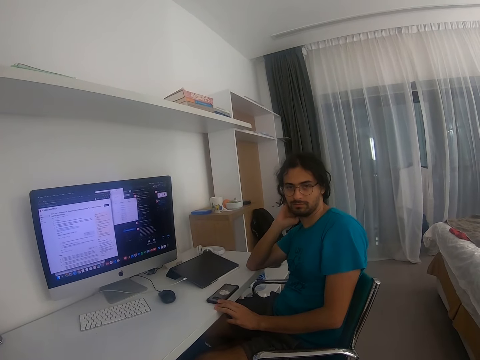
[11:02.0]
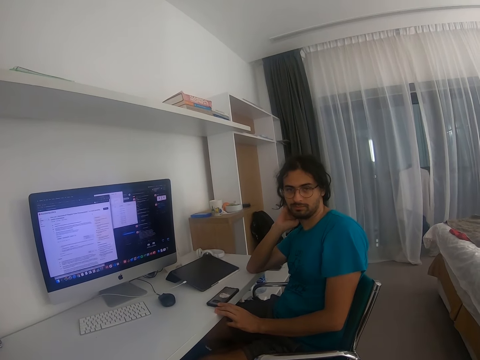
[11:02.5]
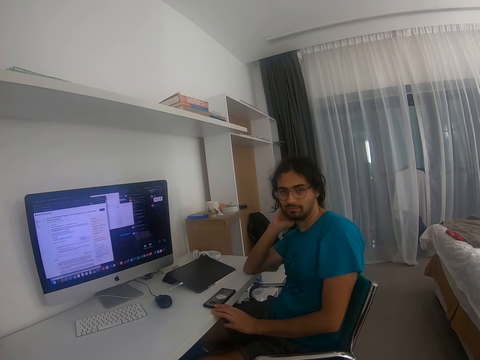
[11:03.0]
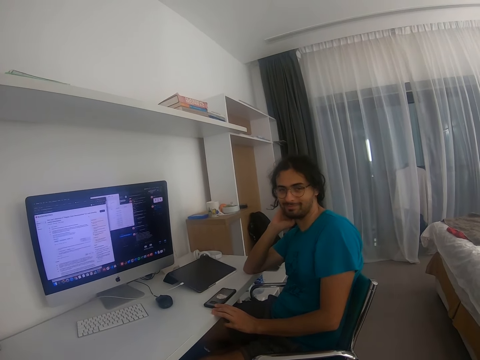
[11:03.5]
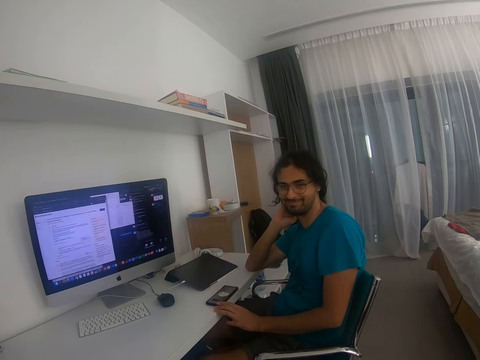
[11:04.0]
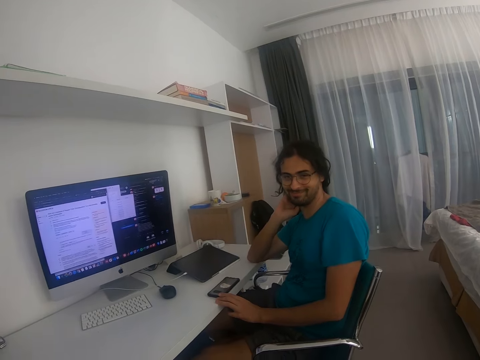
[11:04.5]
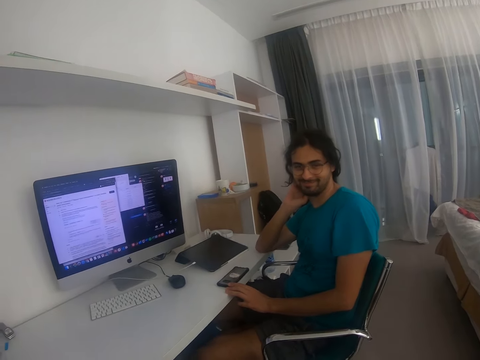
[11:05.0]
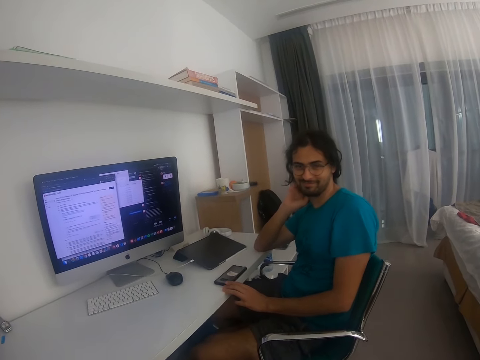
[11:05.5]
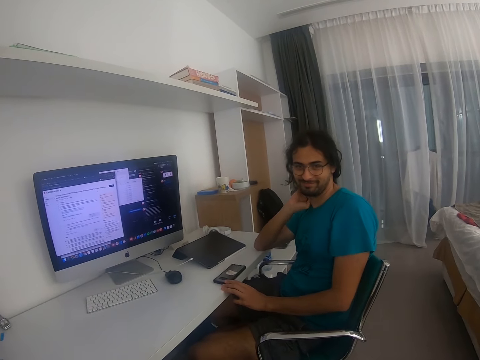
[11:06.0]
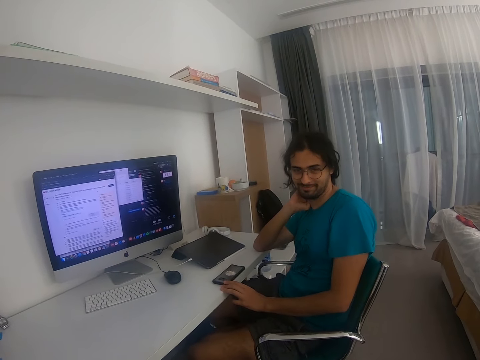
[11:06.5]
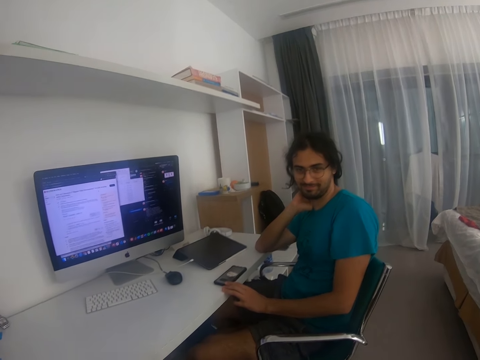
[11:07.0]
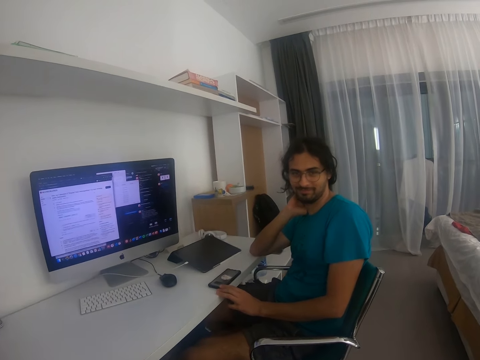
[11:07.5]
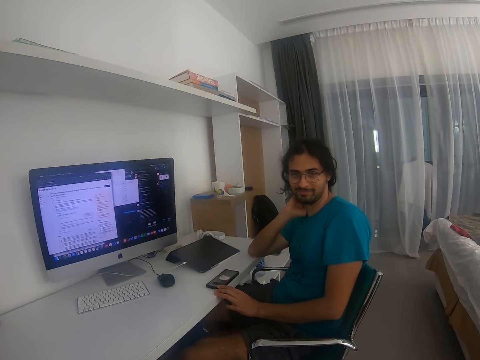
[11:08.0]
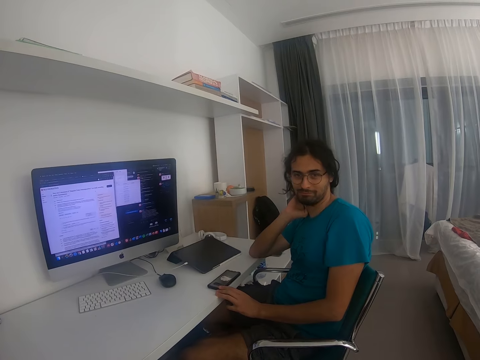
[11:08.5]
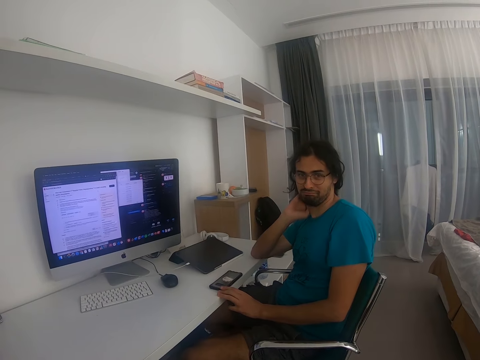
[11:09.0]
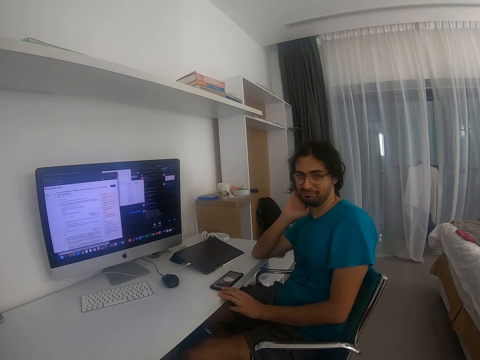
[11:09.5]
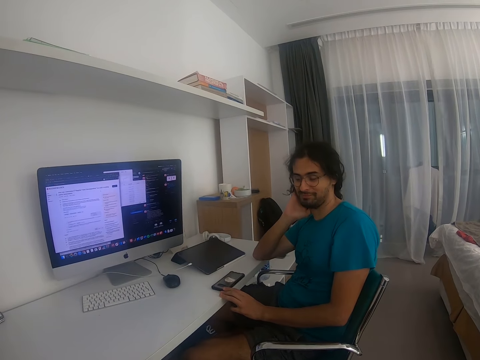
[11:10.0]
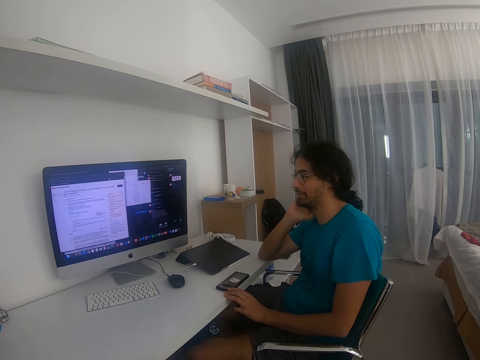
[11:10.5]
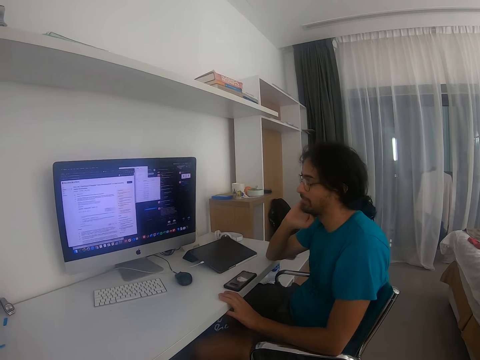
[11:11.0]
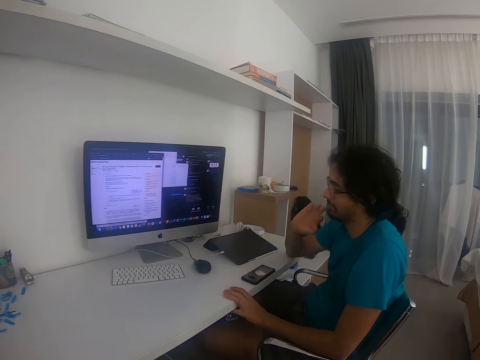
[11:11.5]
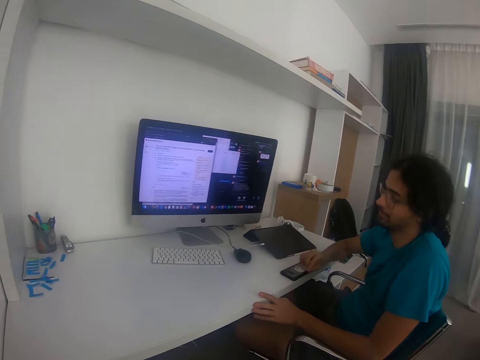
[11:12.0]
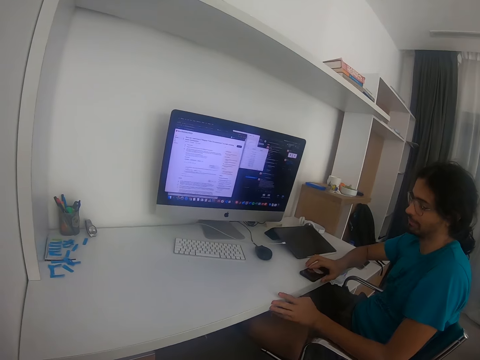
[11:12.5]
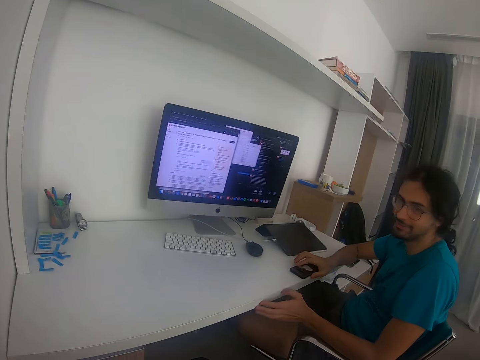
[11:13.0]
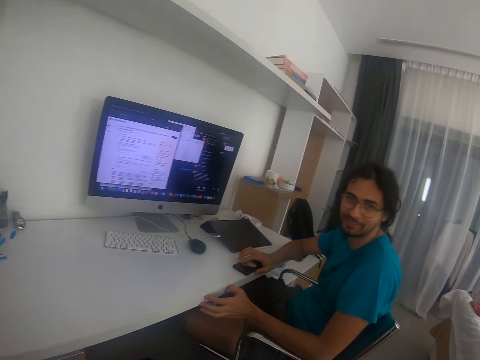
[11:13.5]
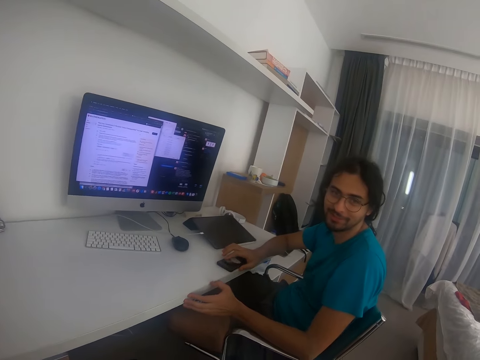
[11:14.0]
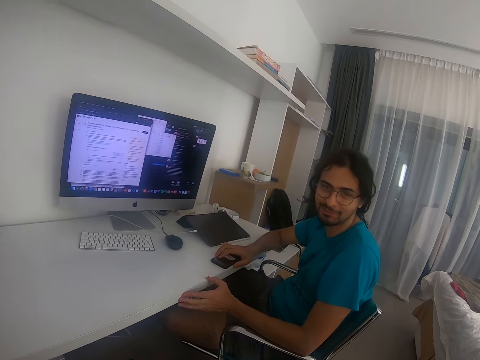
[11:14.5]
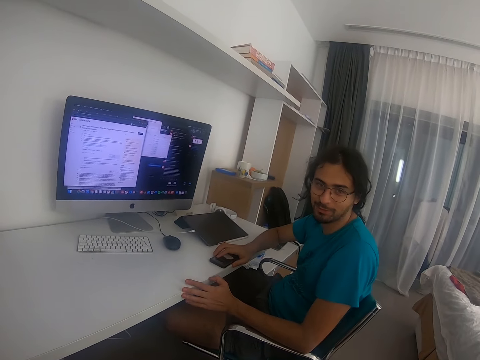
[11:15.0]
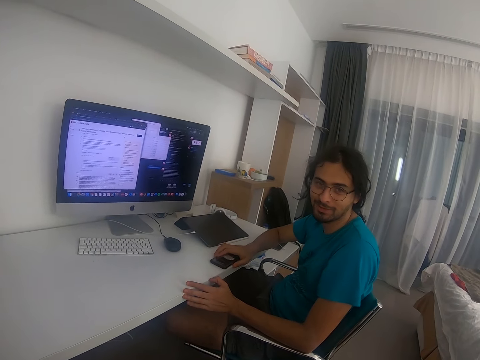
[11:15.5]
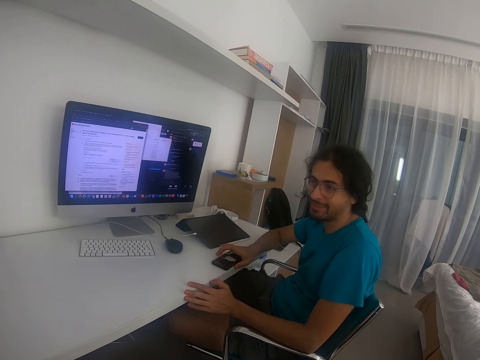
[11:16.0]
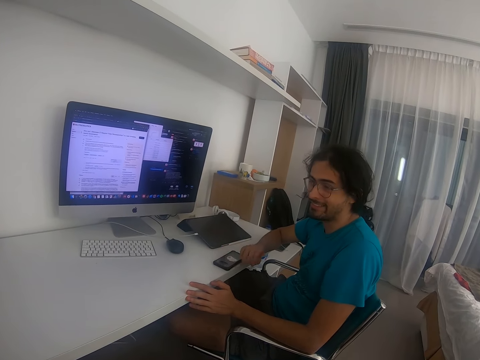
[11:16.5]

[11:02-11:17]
A man stares around the house. The man places his right hand on the phone. The man talks to the camera wearer.

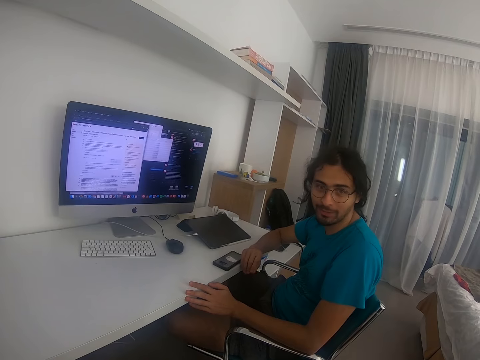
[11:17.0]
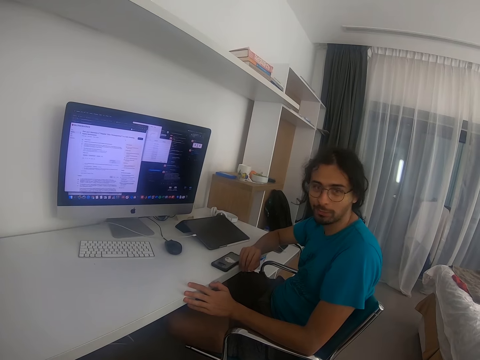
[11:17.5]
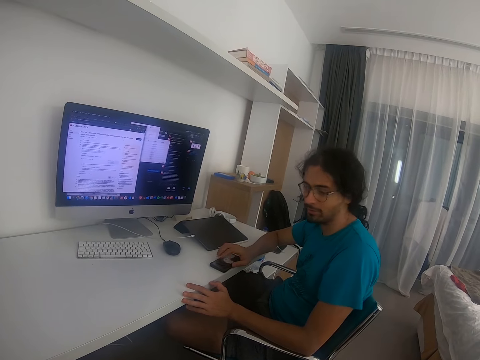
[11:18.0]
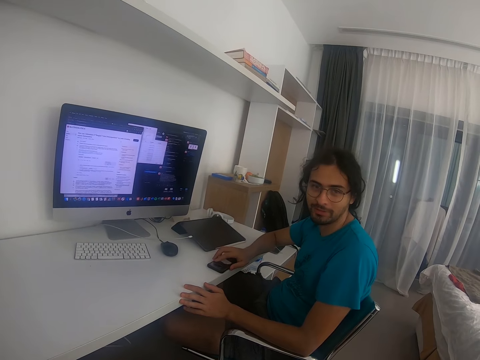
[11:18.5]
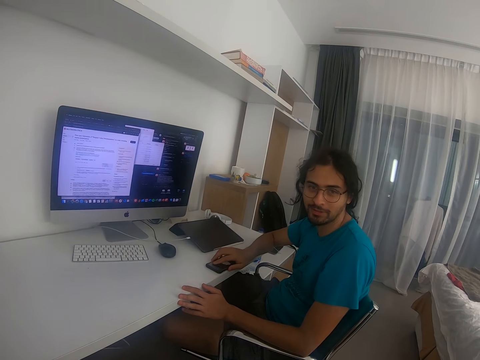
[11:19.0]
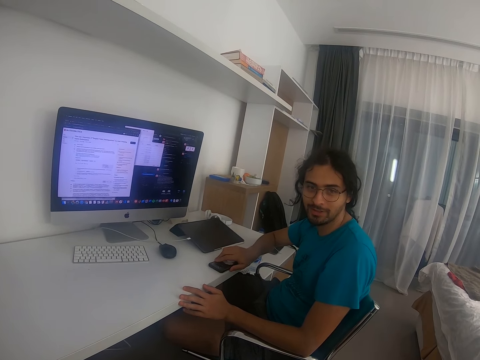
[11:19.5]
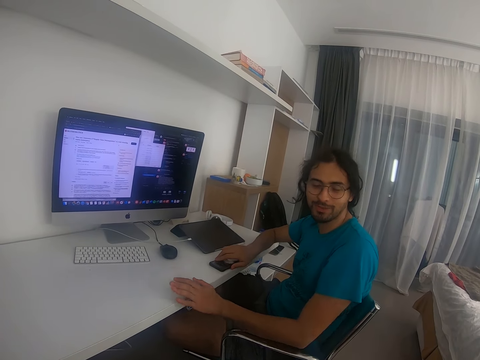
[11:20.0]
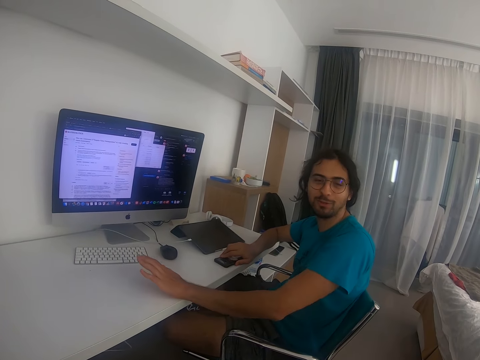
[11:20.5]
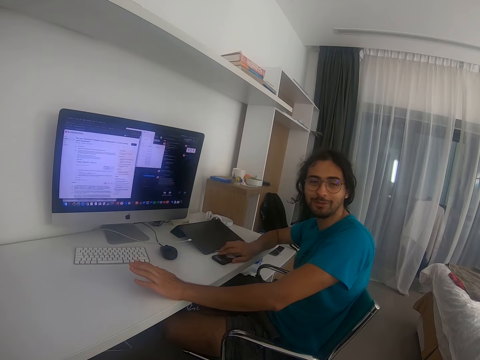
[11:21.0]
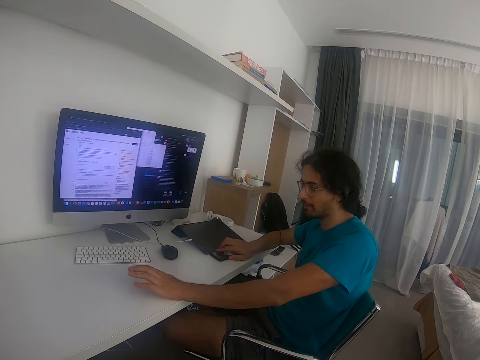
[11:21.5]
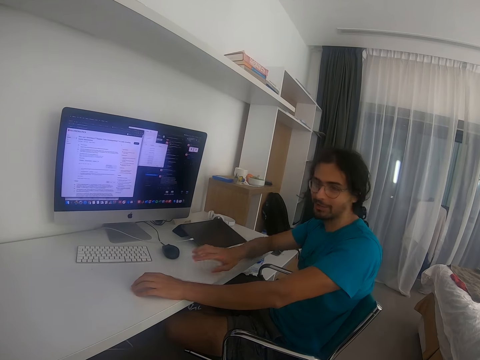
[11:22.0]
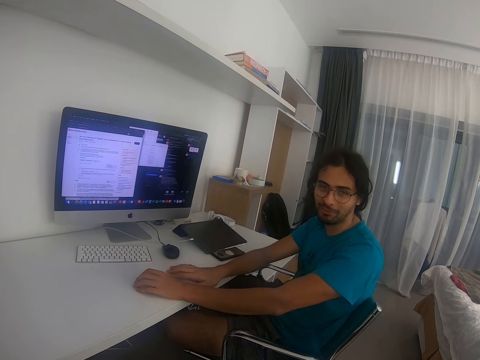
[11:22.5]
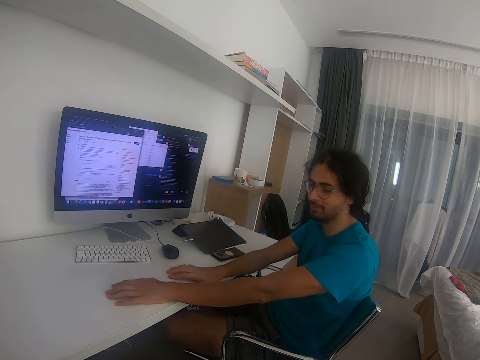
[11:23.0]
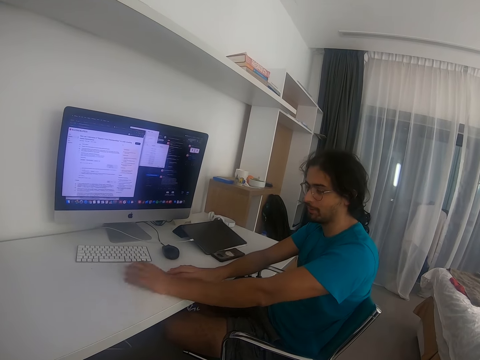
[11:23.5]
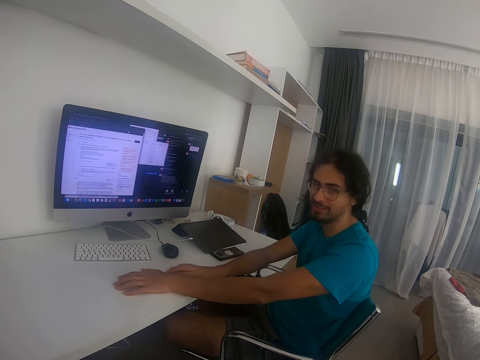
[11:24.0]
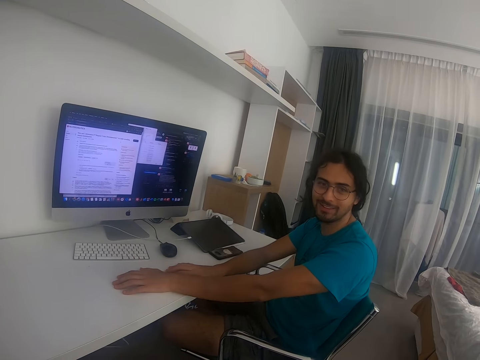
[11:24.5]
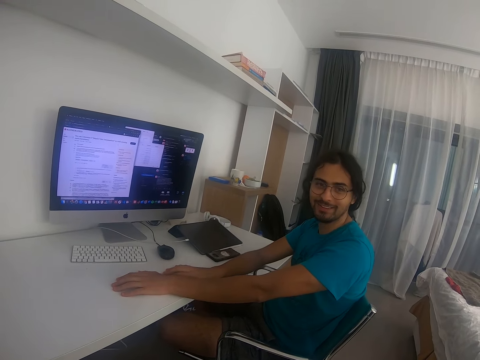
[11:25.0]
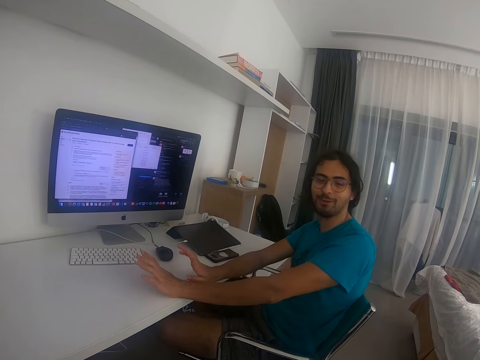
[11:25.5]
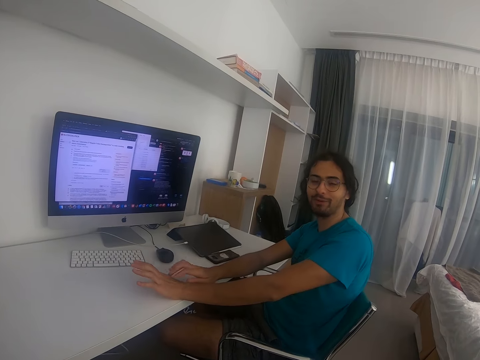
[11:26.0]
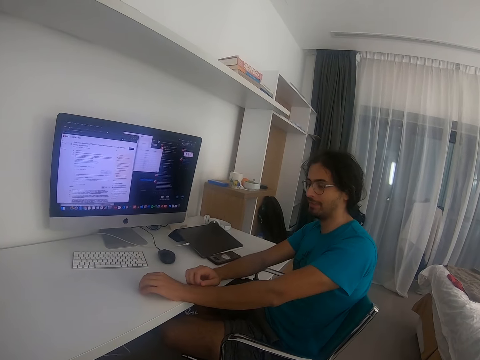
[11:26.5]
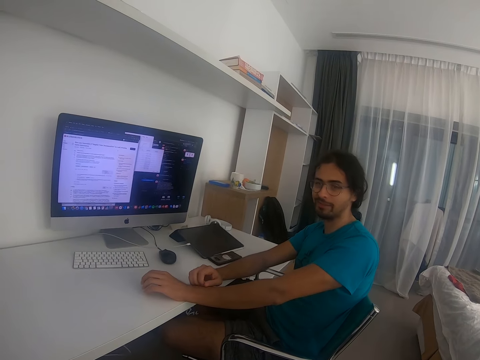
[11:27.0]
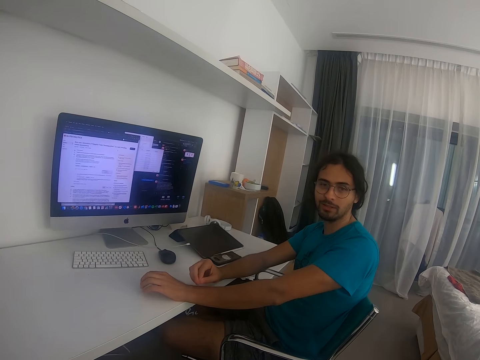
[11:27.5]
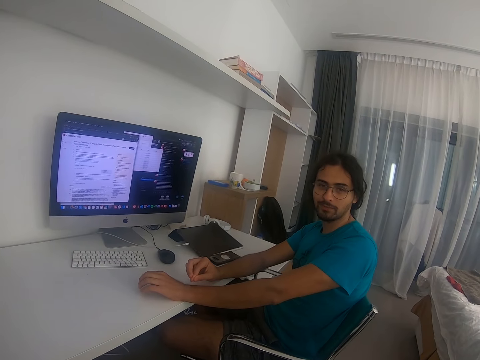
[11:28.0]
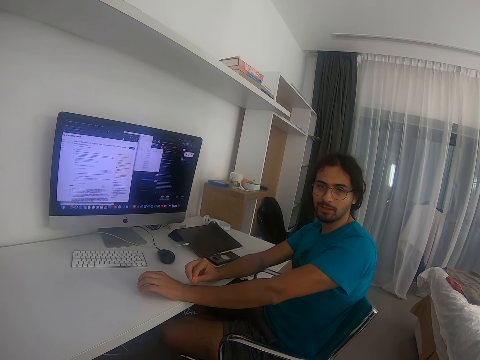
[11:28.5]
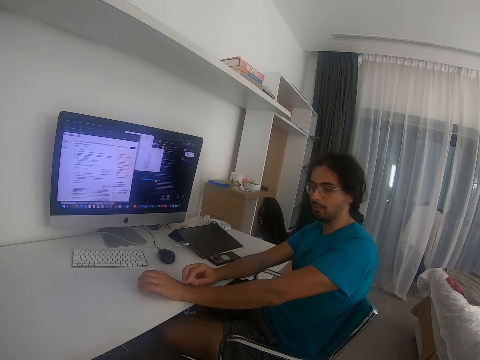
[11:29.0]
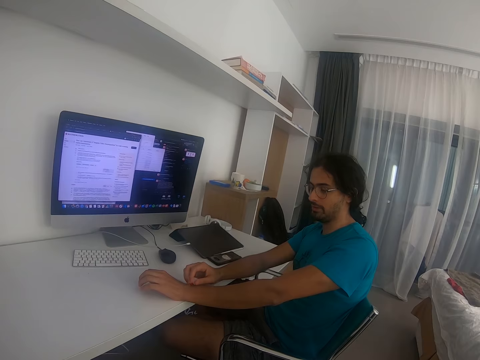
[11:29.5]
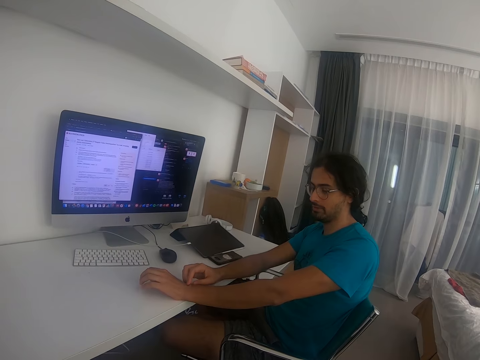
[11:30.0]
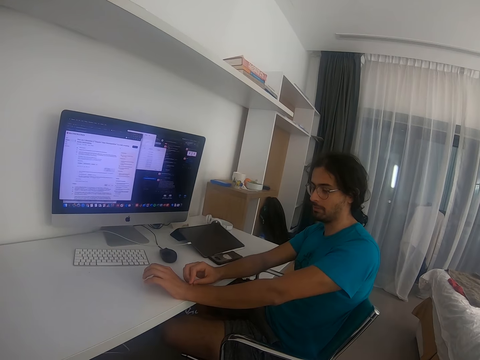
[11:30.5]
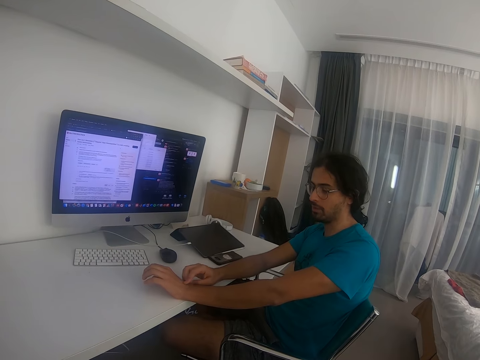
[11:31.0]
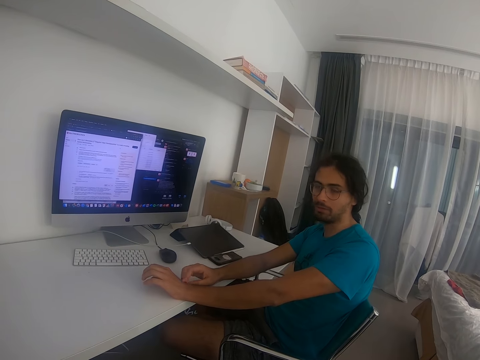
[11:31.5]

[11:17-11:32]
A man moves the phone on the table. The man moves his hands on the table and makes gestures to the camera wearer. The man talks to the camera wearer.
